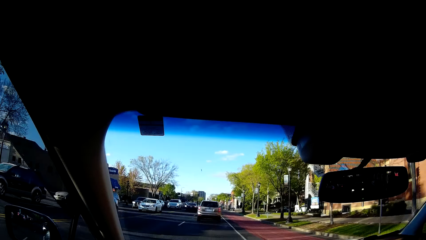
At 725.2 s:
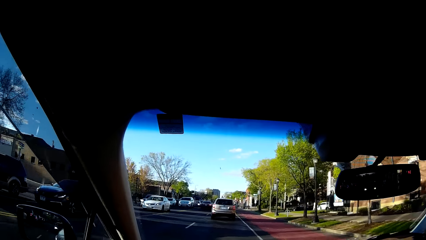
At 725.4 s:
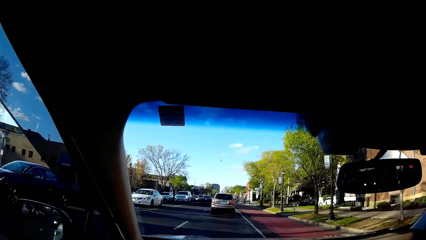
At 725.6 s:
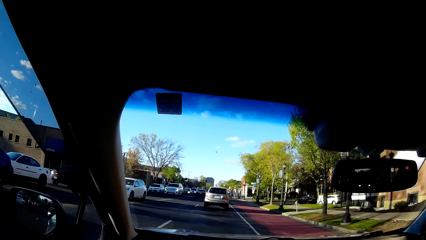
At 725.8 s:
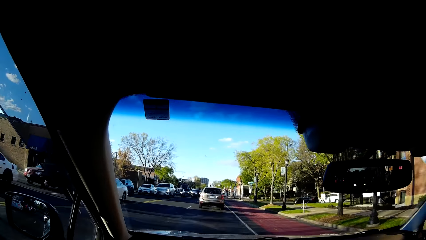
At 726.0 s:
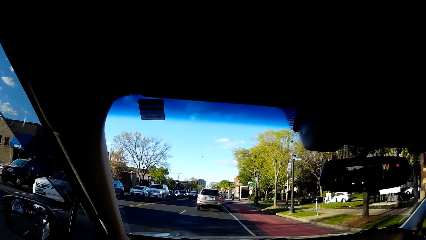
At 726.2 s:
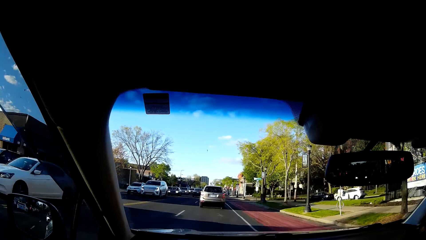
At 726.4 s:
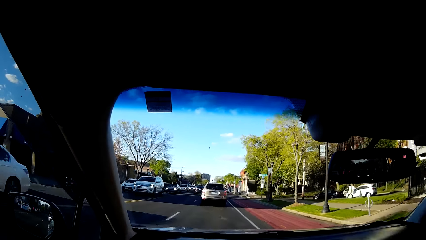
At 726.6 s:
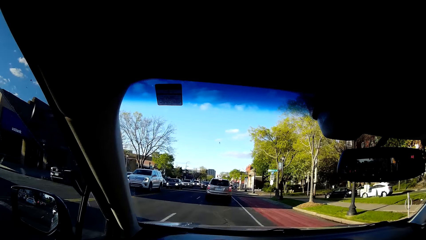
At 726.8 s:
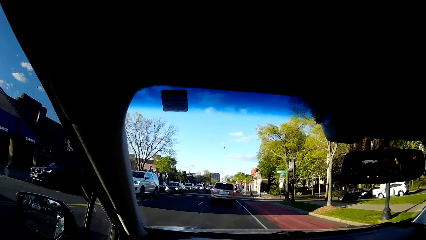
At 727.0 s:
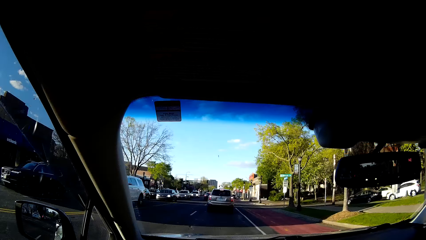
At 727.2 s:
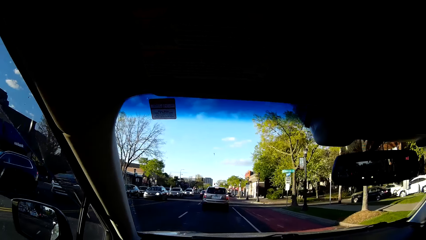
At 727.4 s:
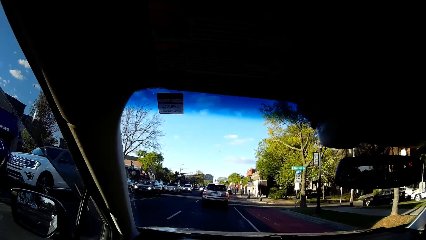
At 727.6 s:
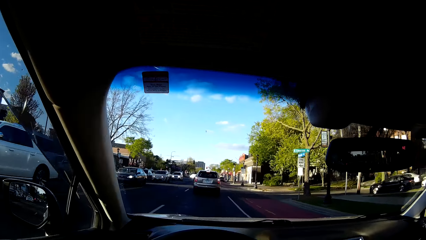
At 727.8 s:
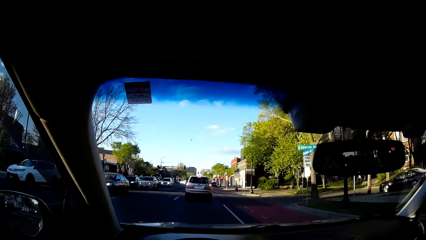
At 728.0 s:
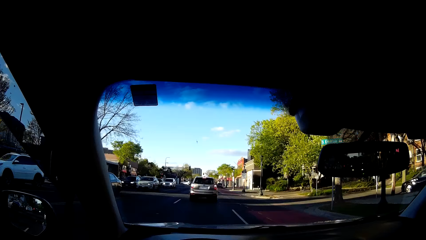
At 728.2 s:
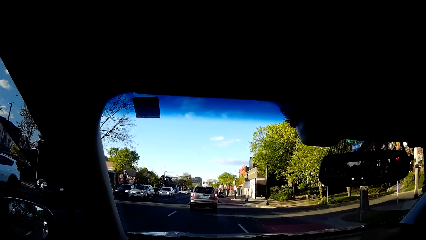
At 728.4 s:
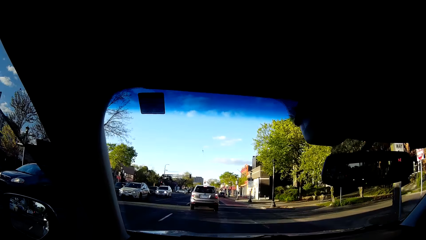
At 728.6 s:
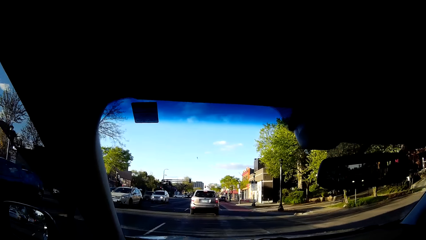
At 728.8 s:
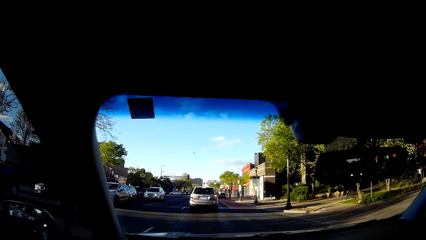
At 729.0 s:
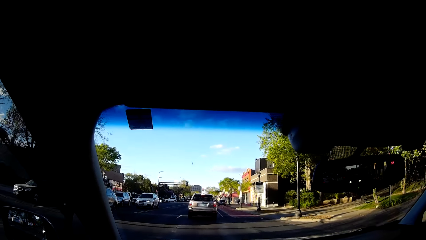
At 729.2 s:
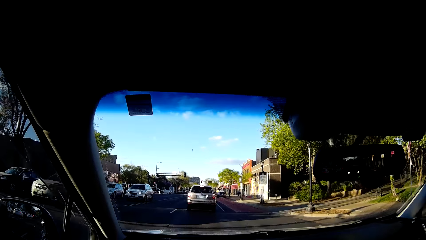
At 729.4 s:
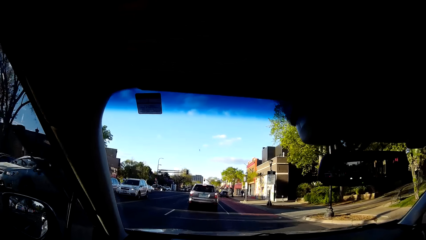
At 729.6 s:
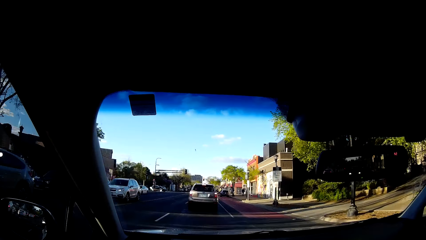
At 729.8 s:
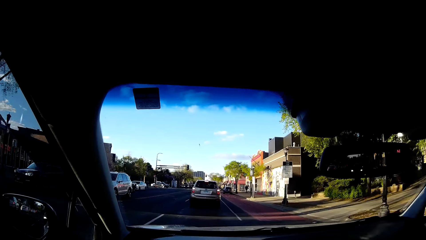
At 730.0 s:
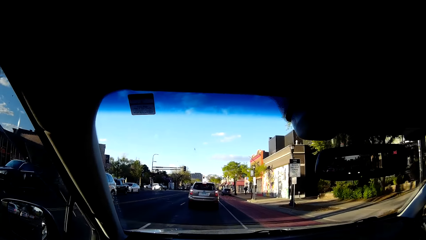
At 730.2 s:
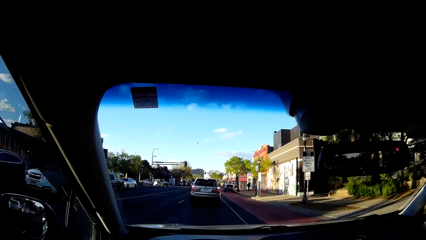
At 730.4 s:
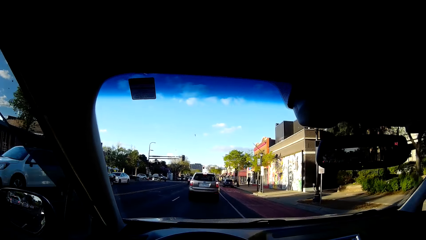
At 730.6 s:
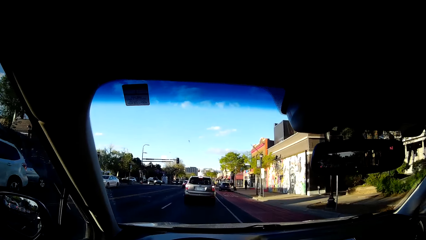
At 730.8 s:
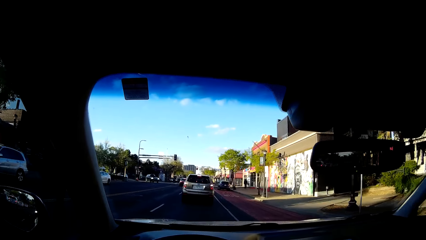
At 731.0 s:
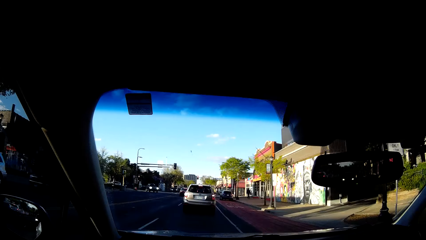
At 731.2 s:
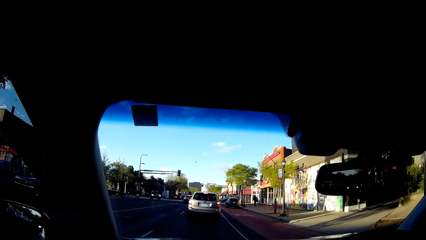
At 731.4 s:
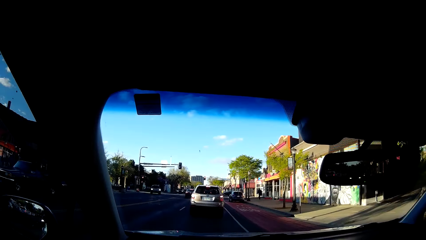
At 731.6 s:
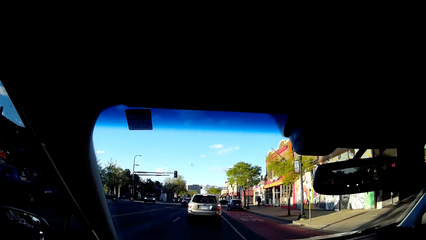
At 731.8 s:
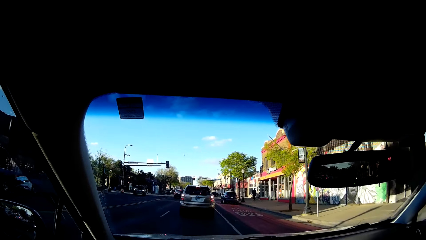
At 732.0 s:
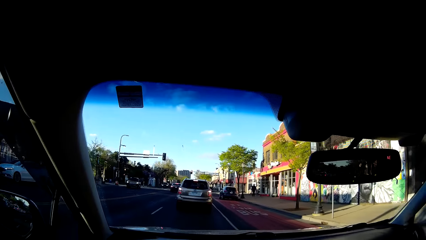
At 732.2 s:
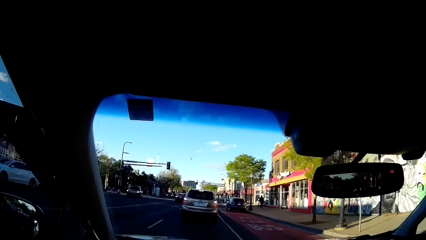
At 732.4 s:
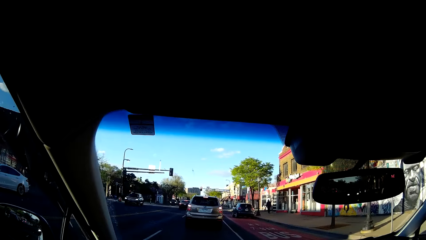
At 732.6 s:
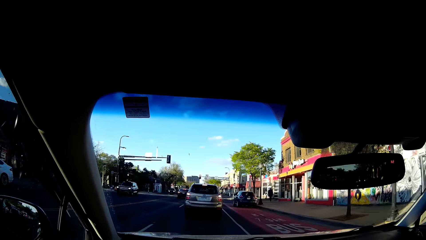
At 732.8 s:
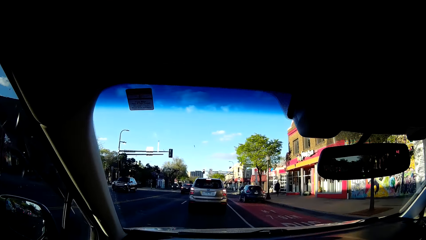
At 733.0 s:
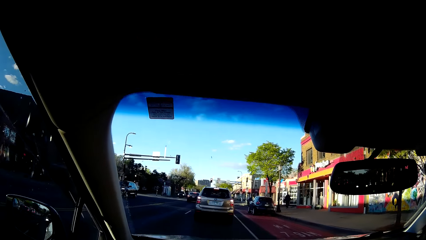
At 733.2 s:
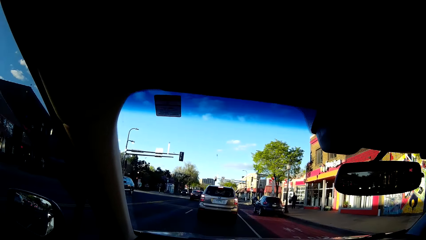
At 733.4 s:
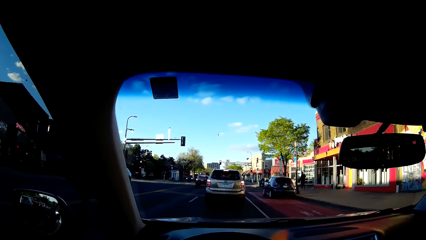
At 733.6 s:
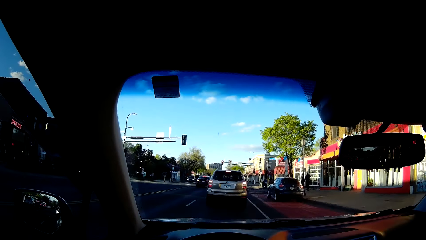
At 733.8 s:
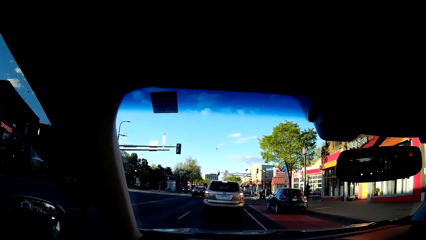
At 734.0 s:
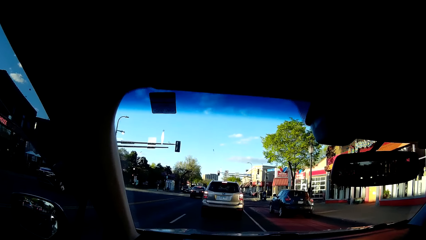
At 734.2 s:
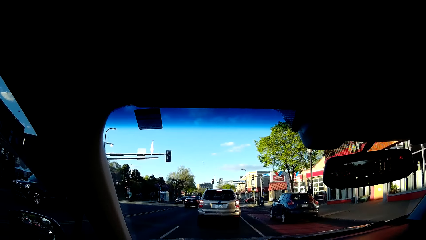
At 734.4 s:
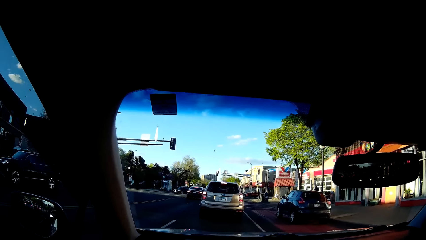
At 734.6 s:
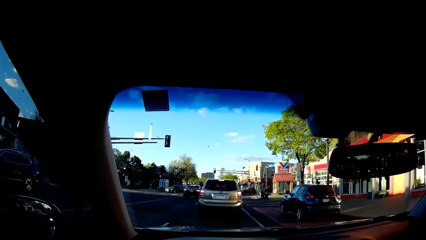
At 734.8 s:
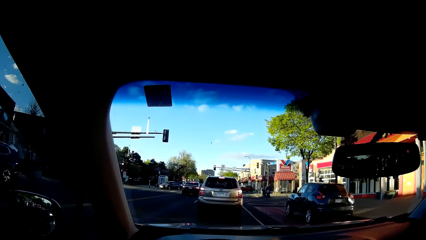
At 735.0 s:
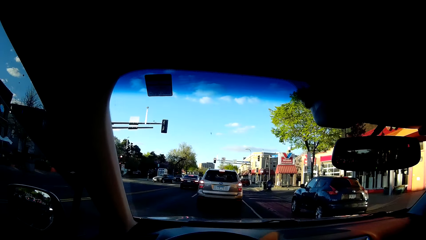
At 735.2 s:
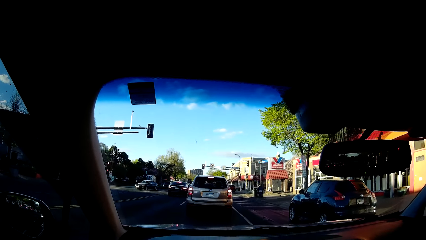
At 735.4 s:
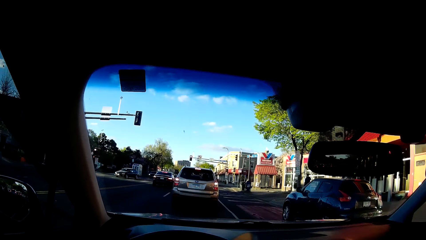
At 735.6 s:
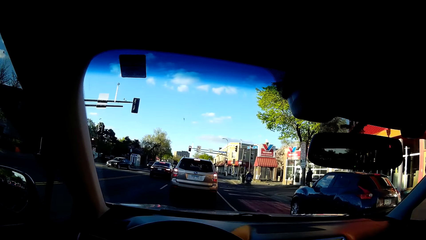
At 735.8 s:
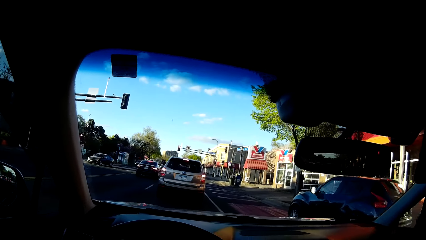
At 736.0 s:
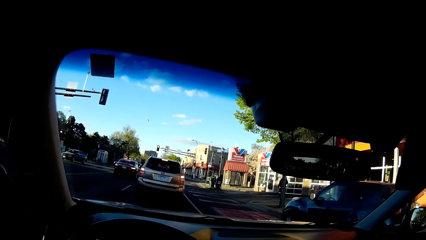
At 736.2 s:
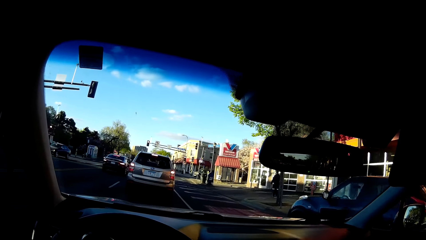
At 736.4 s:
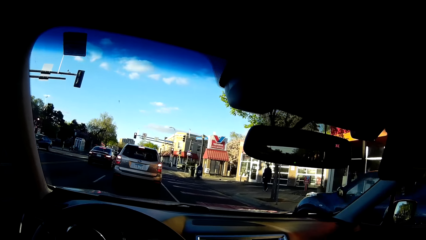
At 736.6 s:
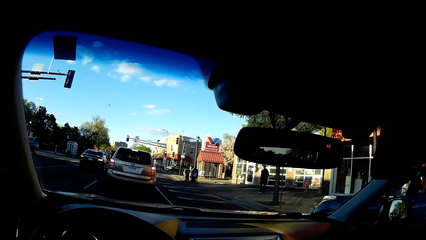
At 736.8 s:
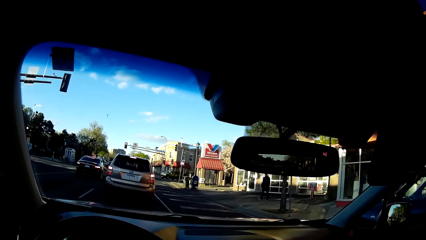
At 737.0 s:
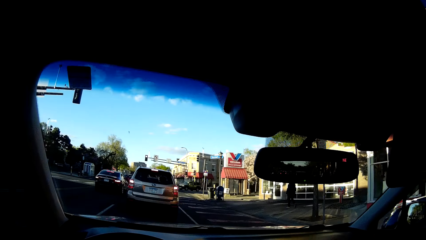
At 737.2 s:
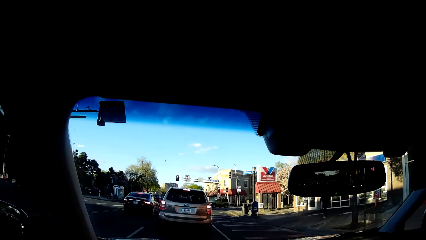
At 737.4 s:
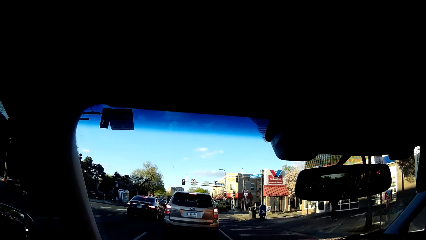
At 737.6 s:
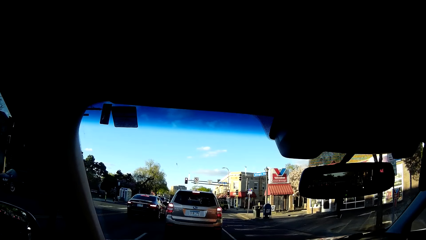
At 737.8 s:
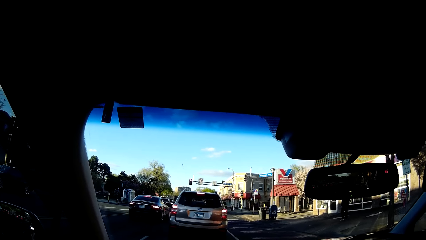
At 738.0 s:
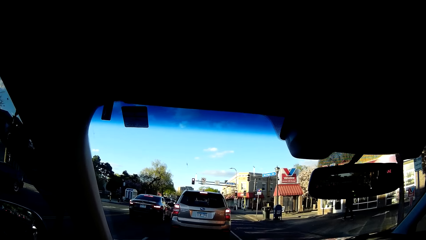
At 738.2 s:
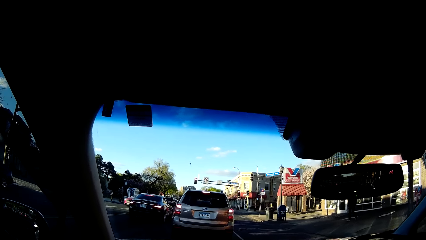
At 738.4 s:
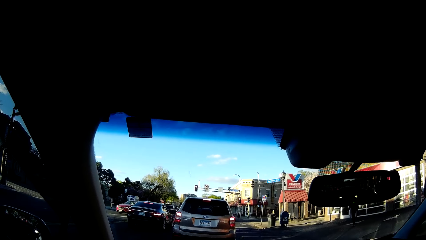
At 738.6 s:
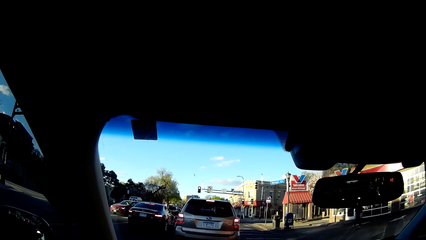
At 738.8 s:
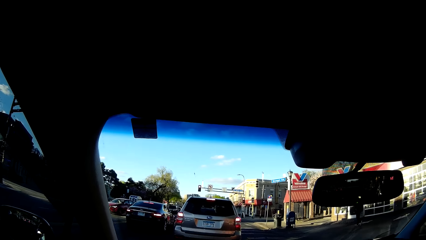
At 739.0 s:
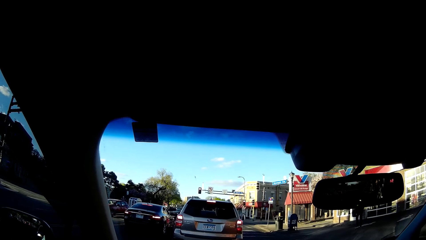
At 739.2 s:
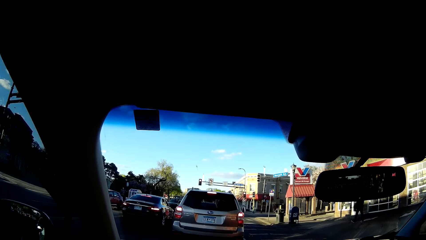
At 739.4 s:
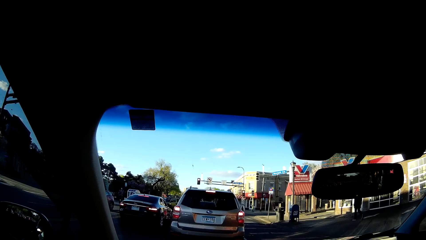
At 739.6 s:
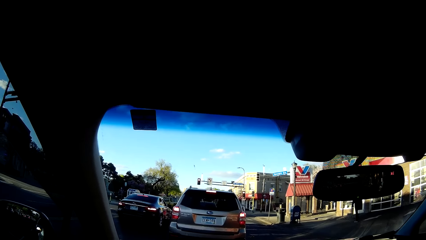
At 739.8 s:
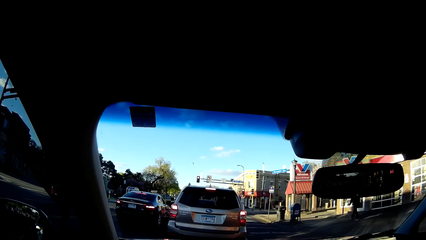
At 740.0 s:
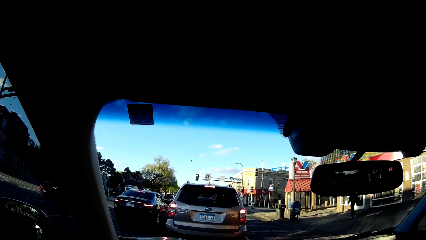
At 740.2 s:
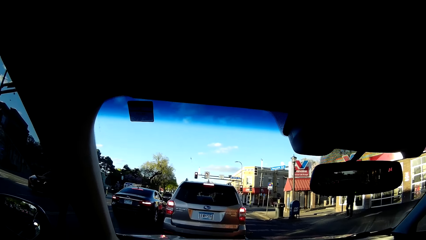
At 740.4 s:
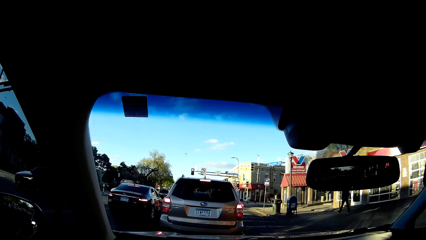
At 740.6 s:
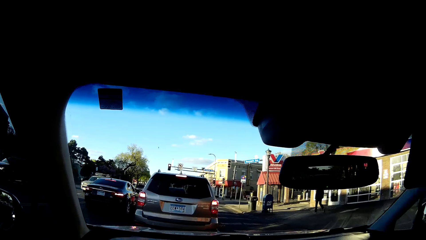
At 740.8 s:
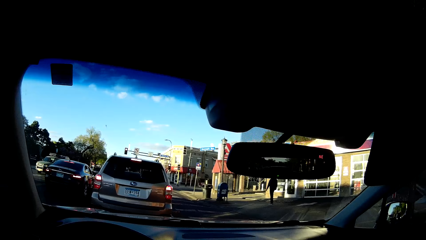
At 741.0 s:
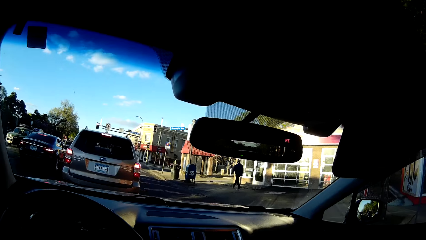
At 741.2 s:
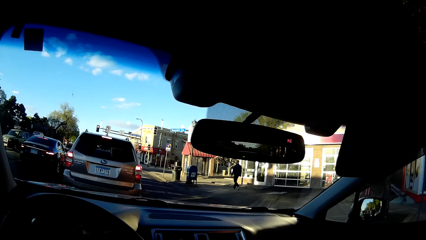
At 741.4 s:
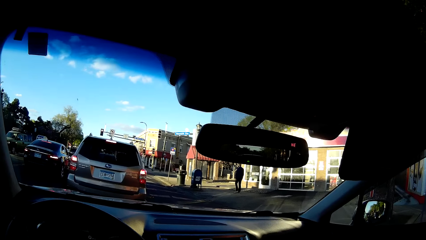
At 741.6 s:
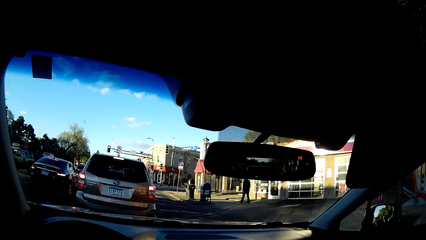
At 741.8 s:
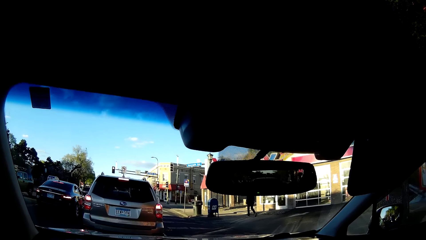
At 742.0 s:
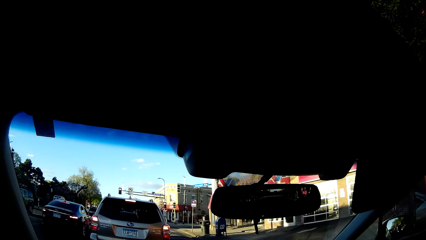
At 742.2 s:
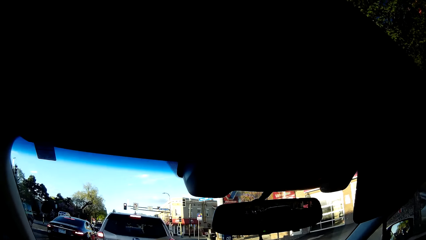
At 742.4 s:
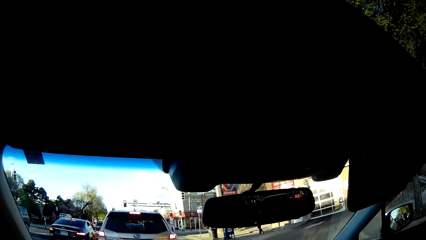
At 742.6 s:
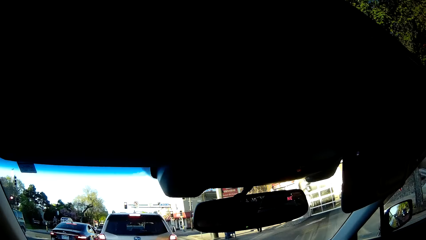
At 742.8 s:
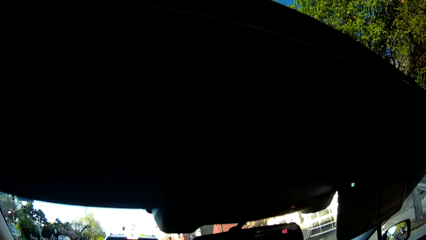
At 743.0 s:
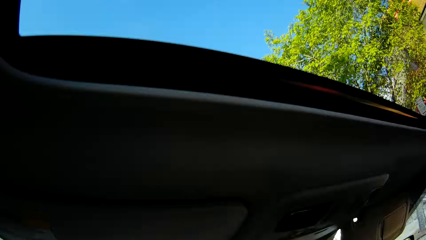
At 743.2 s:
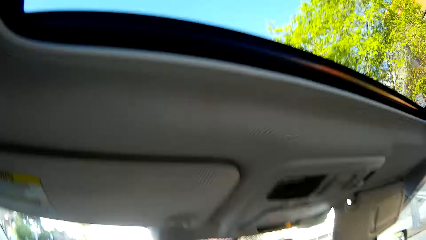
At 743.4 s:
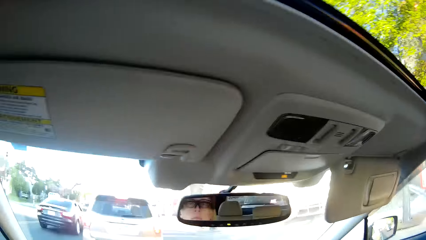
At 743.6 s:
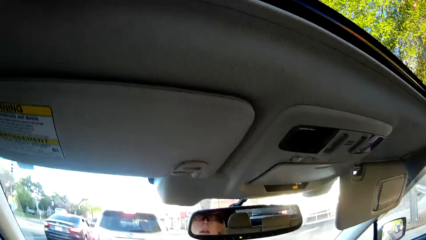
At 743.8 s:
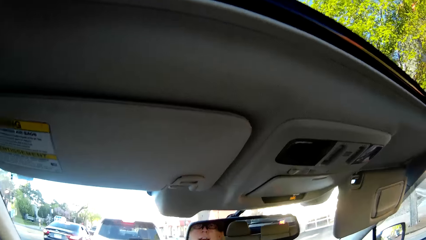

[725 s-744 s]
The camera wearer sings while driving. They sing while driving repeatedly. They slow down. They stop the car behind the silver car on the road. They look around.
